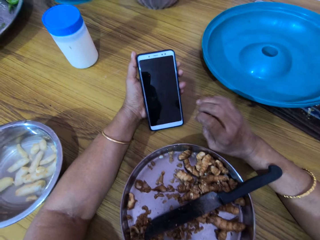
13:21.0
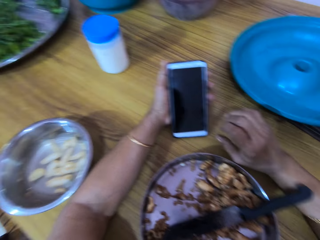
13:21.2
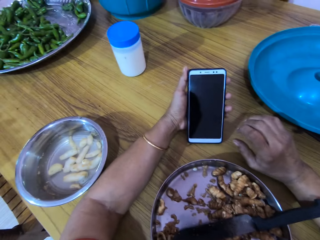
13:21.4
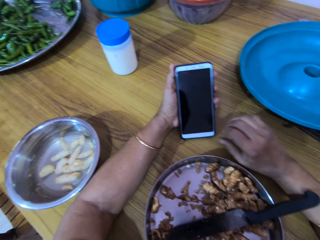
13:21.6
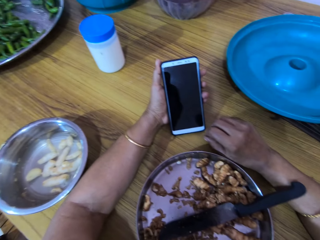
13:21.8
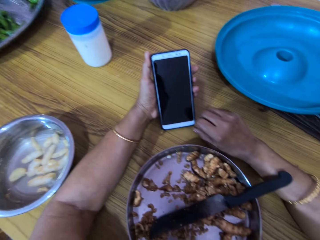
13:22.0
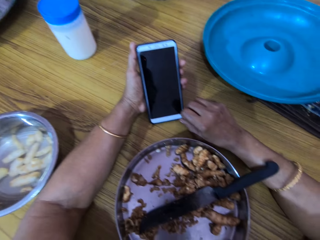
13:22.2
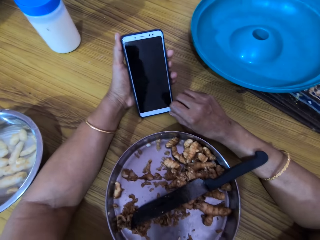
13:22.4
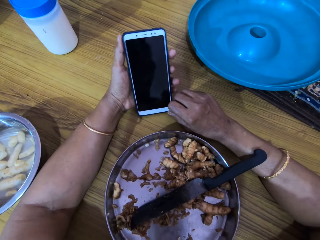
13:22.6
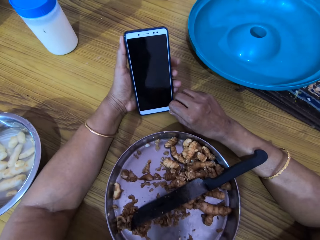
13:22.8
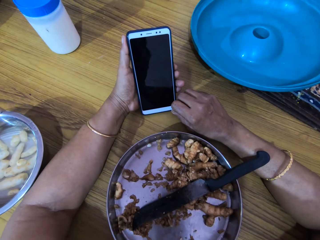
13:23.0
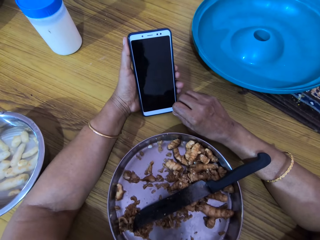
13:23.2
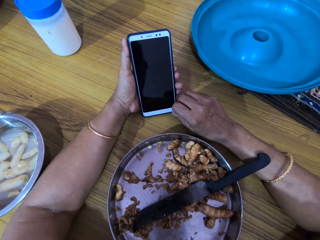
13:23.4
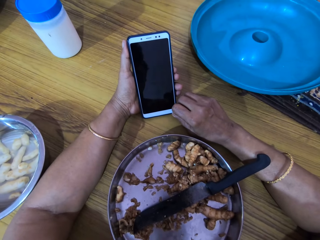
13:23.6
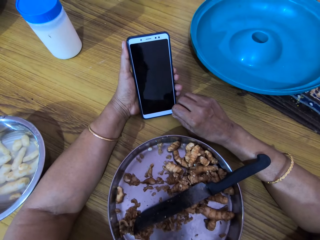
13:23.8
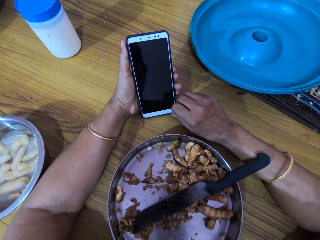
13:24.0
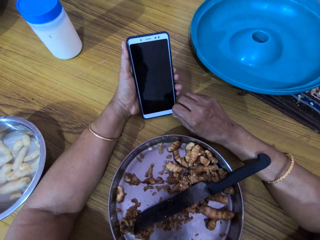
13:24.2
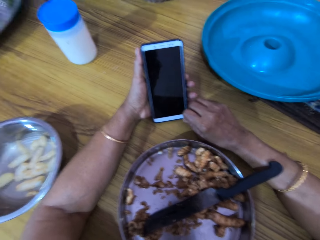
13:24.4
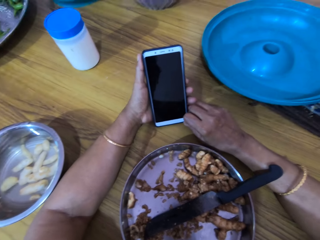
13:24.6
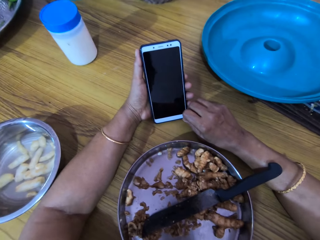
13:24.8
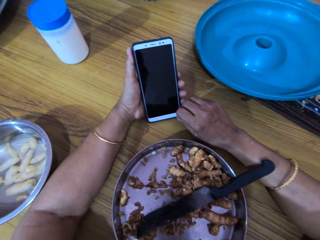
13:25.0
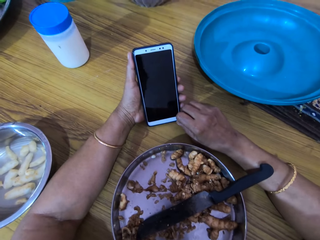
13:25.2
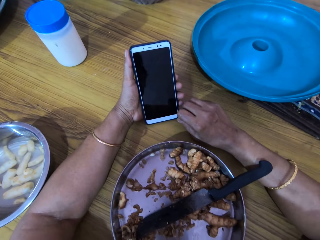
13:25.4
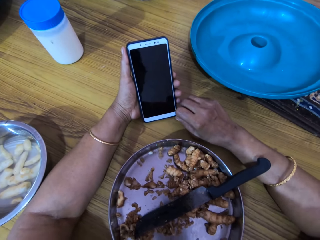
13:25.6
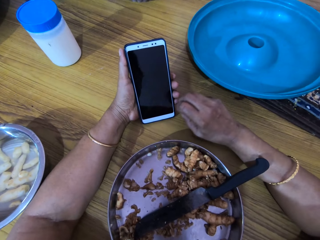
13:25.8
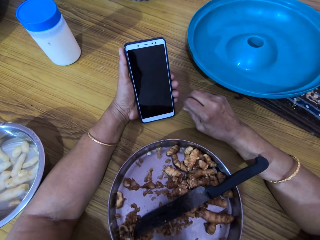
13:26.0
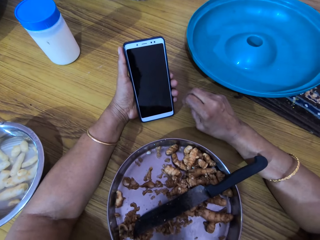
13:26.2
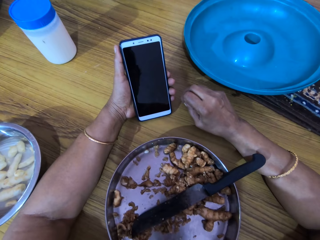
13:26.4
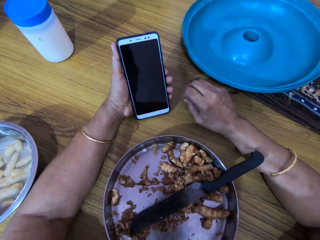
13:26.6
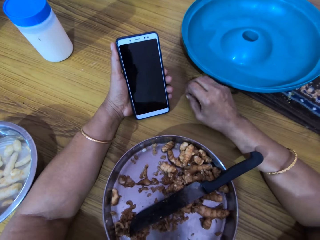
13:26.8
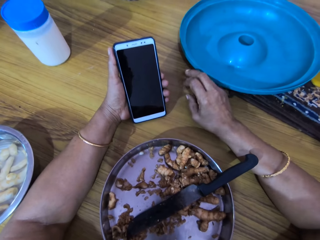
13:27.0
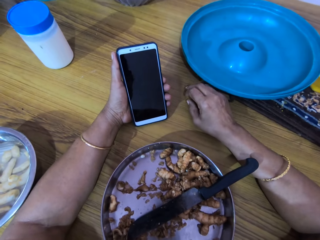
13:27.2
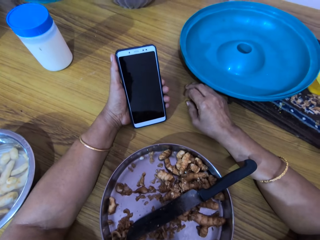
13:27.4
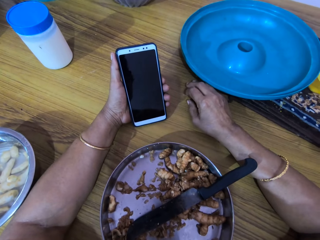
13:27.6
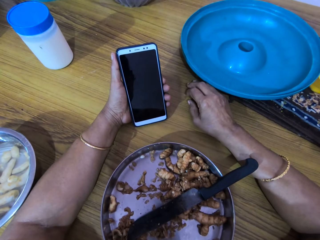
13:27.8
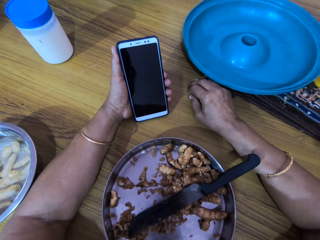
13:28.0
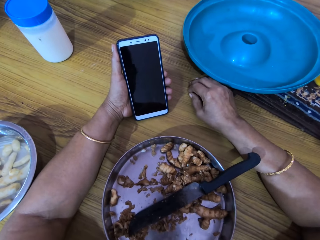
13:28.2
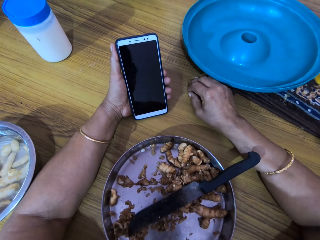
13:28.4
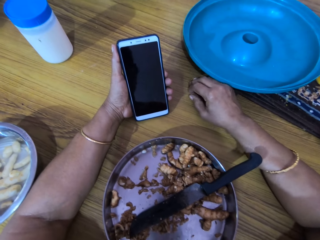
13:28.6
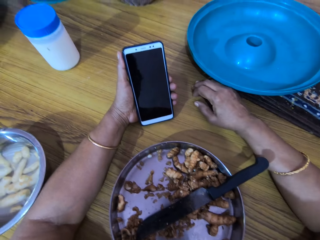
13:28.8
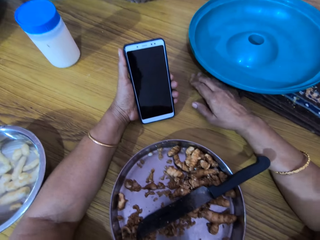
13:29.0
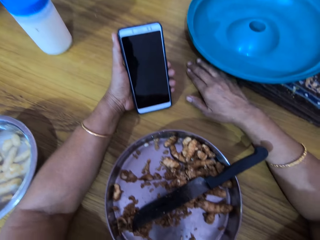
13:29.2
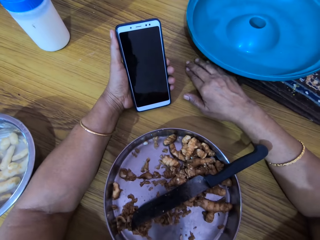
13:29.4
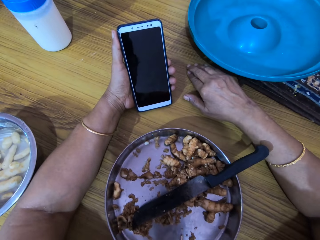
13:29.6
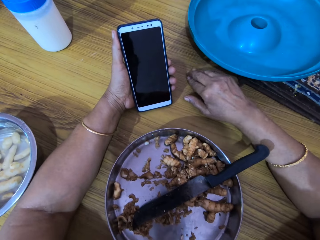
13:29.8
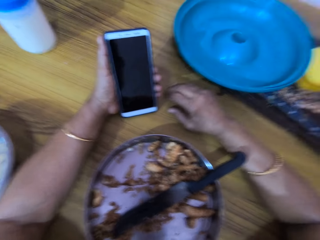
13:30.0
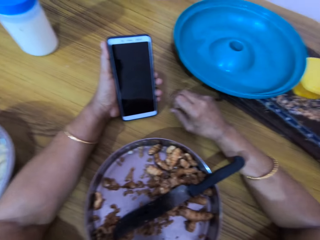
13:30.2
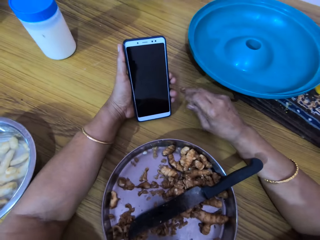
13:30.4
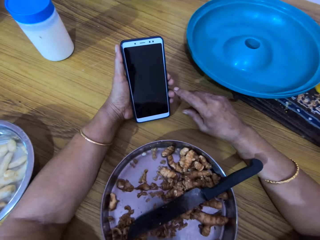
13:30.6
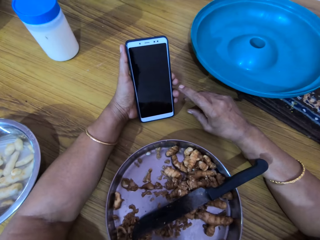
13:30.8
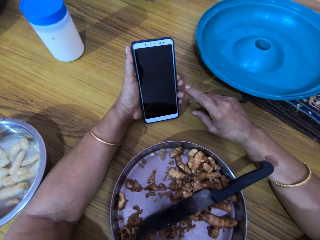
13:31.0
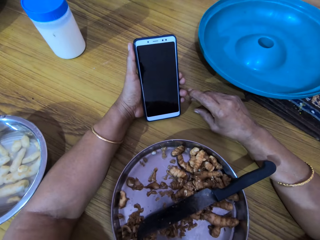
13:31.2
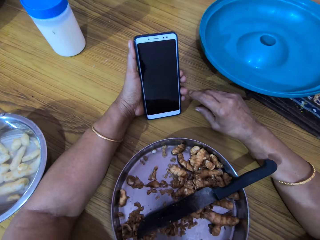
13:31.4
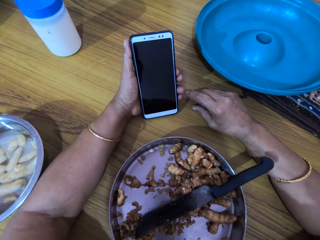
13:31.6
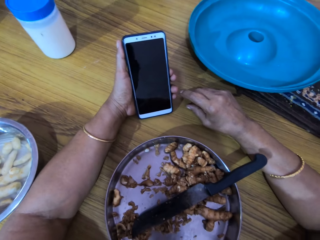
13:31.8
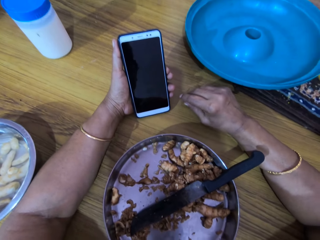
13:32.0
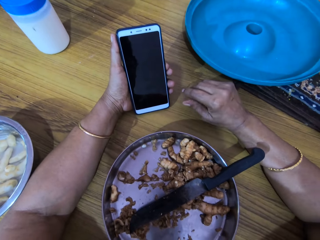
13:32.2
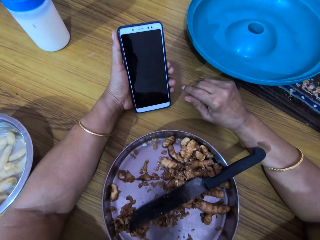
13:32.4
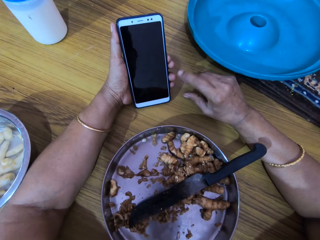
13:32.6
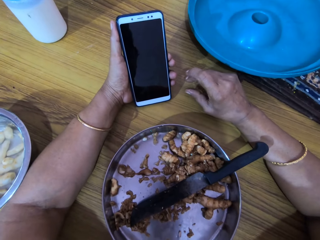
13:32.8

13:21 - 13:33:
The camera wearer holds the phone with both hands. She adjusts the phone. She holds the phone with her left hand. She moves her hand.

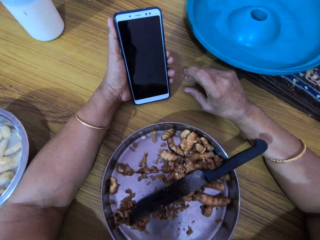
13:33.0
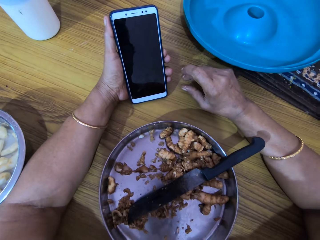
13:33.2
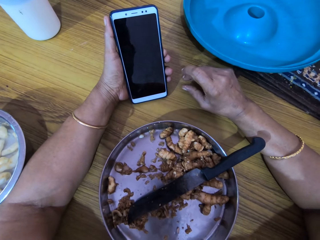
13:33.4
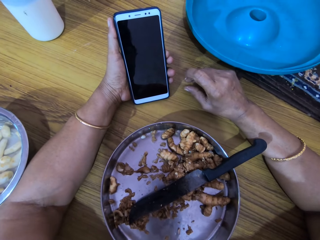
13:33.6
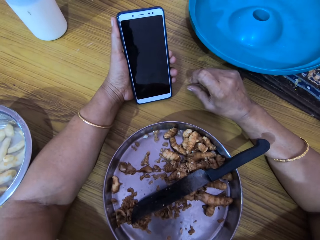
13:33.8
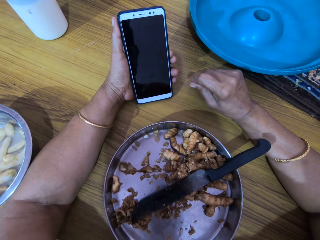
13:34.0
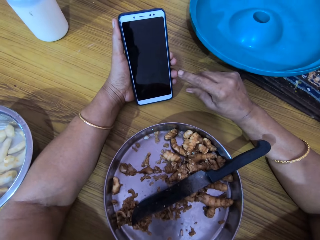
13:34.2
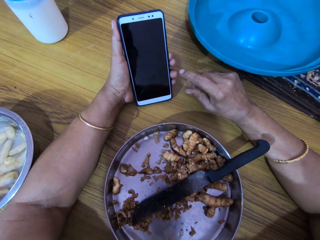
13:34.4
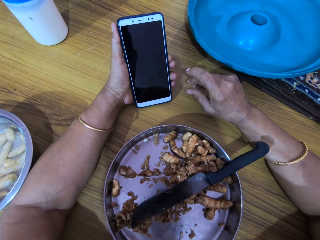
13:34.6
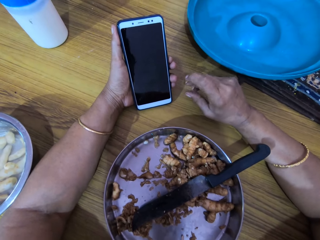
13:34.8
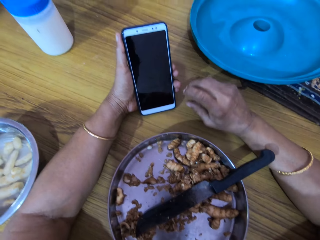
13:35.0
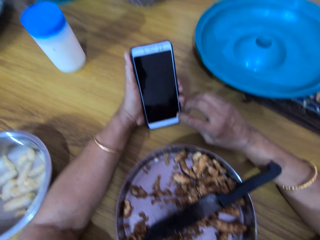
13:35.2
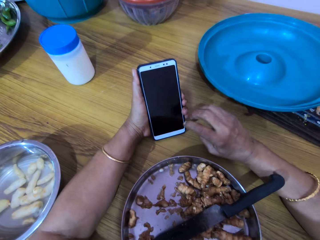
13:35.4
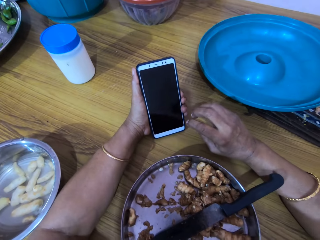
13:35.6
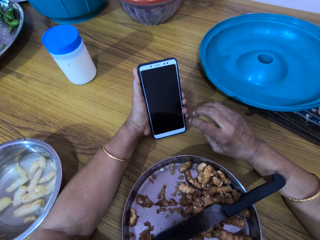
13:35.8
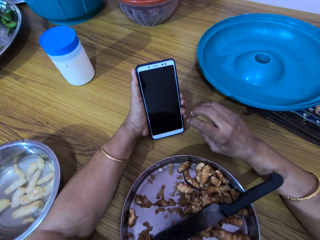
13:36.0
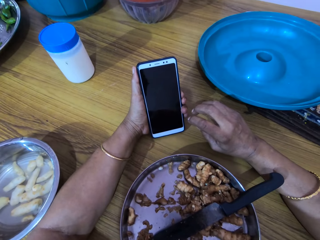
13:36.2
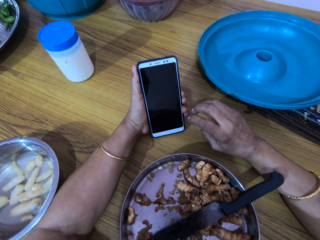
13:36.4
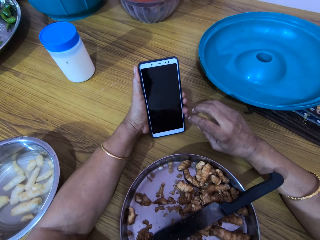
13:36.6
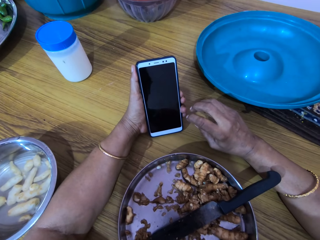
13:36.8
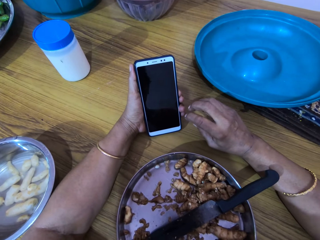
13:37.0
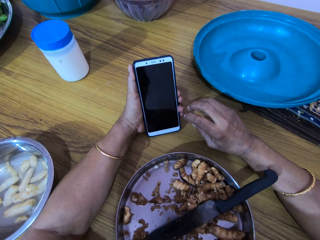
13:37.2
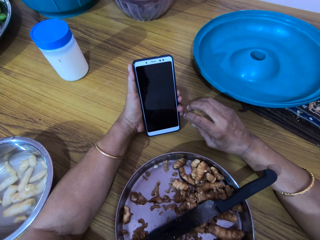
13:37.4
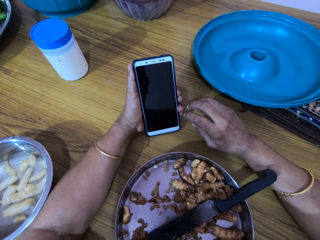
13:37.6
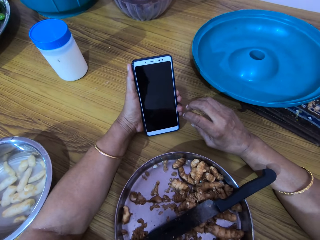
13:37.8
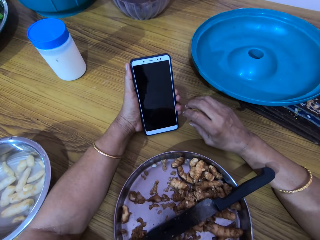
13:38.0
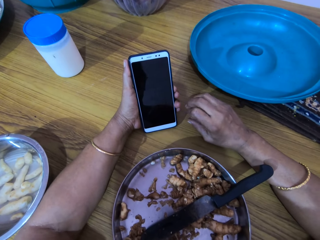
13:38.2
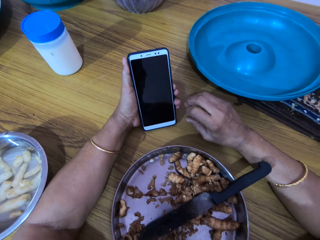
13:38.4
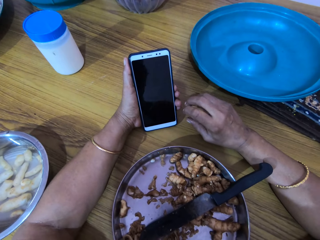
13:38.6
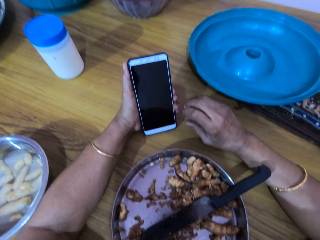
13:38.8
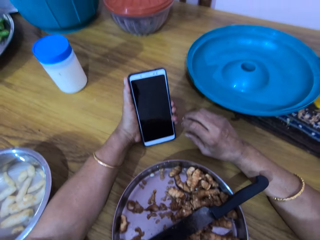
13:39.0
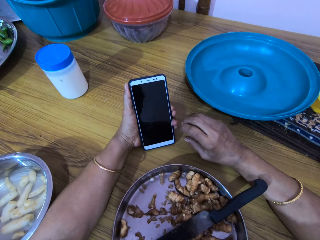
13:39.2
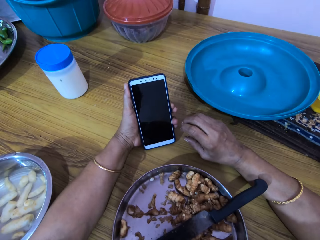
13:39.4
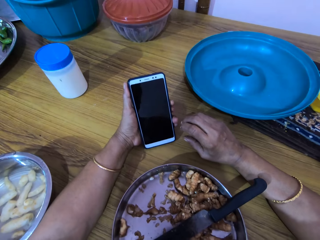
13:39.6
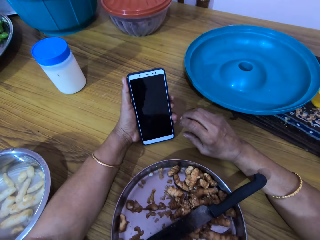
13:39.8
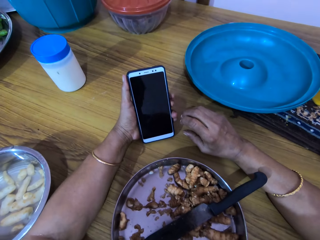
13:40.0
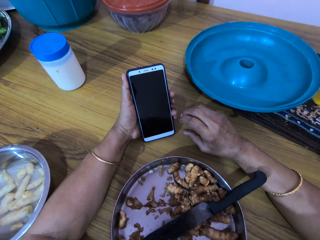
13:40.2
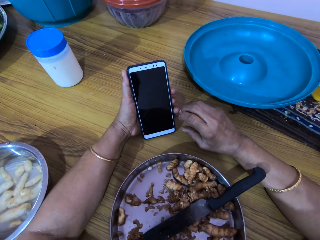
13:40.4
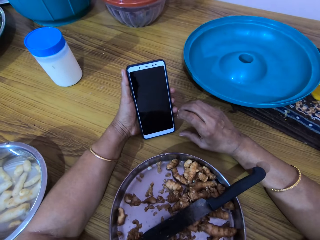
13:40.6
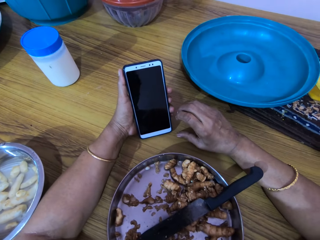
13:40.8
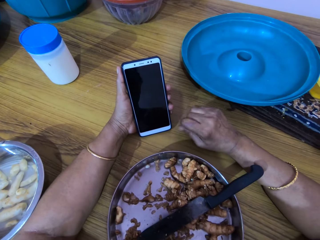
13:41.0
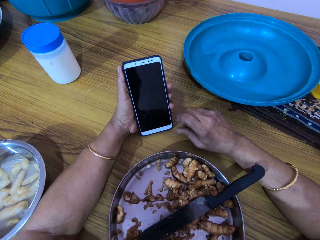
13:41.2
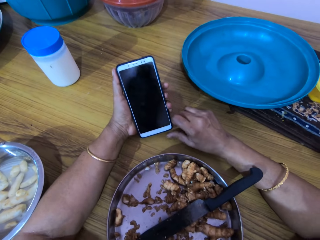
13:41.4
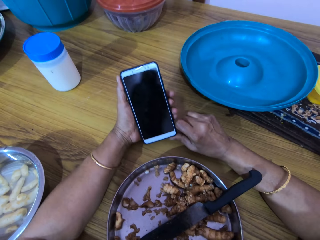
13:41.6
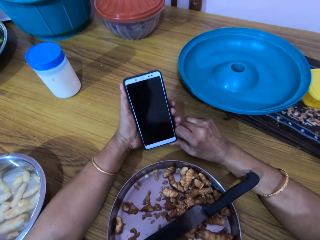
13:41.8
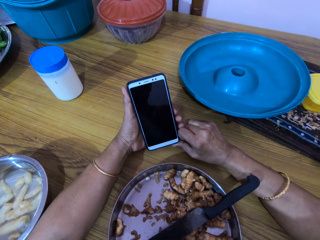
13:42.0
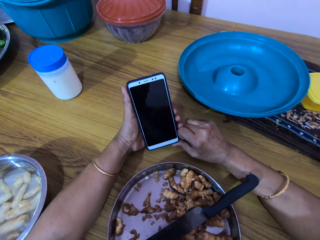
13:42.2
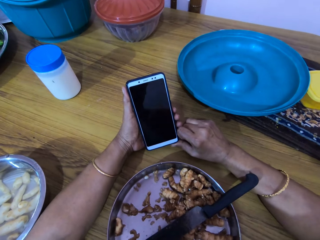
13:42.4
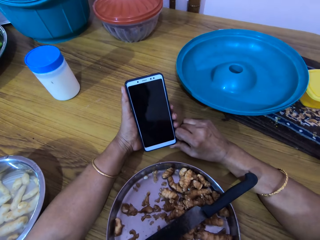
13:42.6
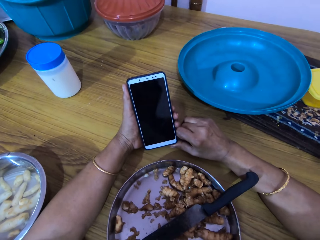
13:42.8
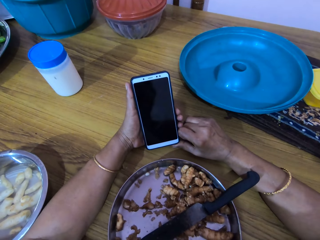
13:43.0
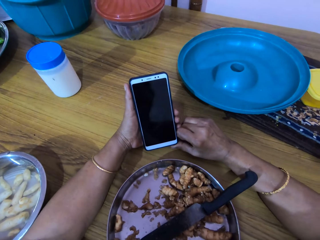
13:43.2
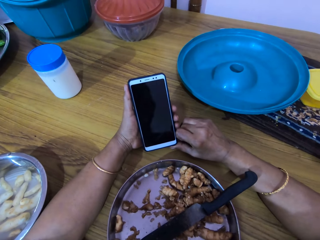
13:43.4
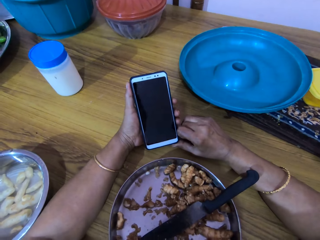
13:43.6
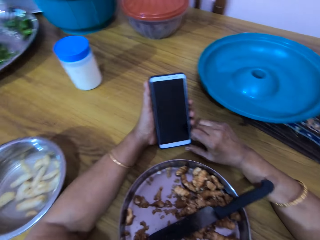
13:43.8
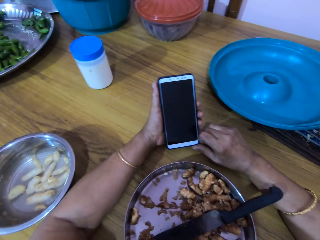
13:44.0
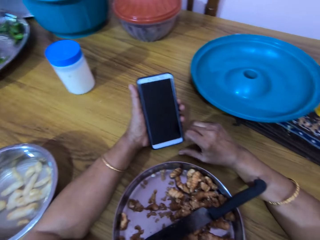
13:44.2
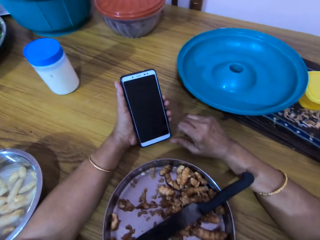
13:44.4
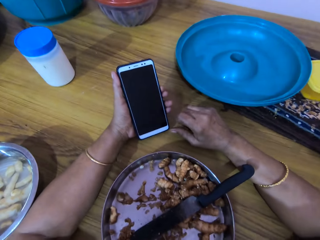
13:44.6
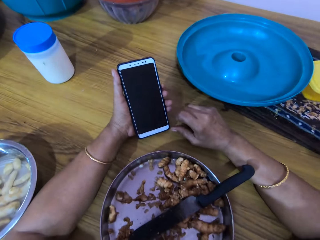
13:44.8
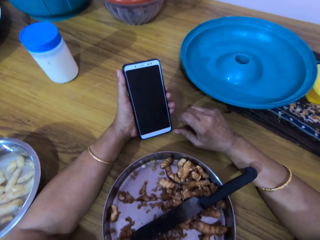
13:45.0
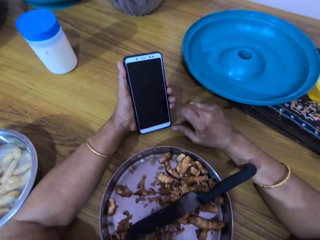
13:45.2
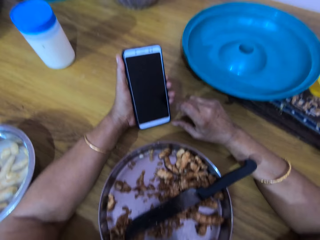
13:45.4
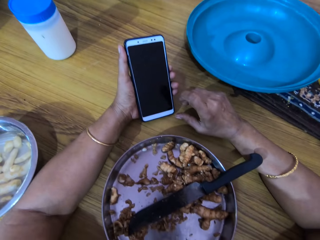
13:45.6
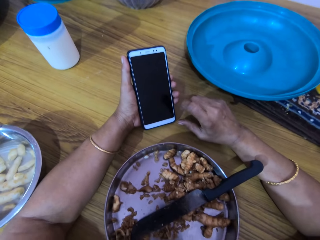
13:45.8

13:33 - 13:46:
The camera wearer holds the phone with both hands. She adjusts the phone. She holds the phone with her left hand.
